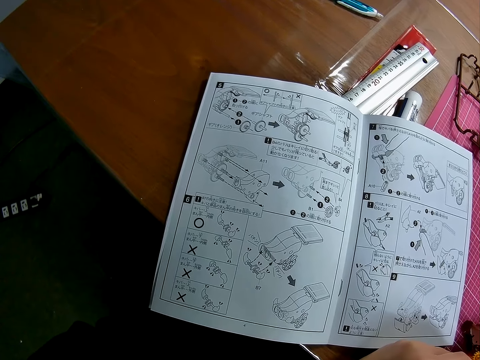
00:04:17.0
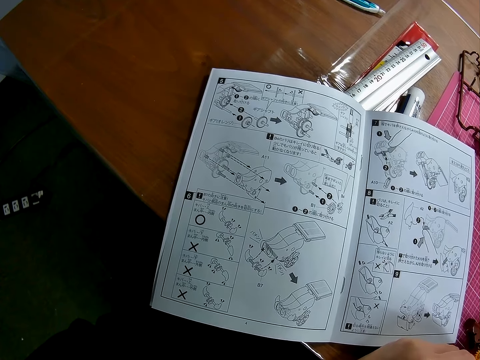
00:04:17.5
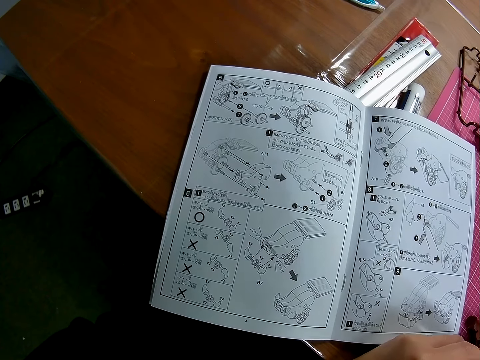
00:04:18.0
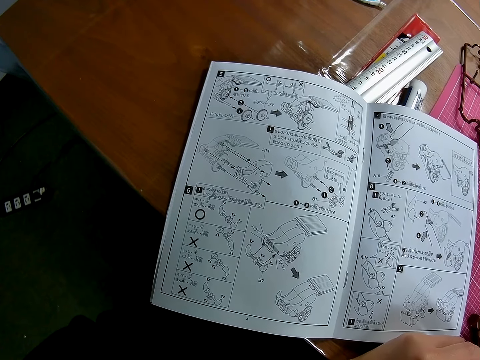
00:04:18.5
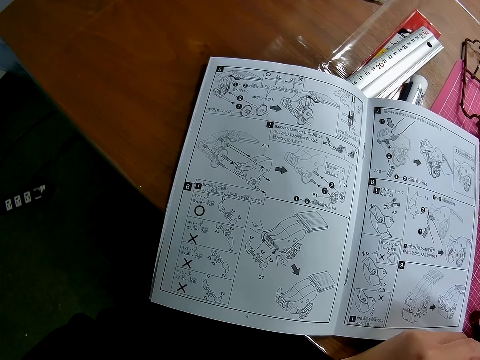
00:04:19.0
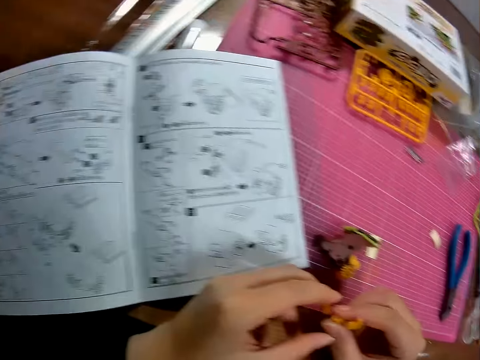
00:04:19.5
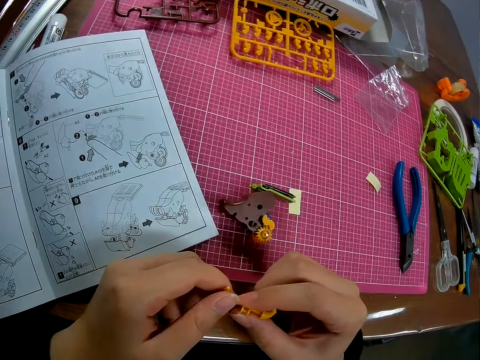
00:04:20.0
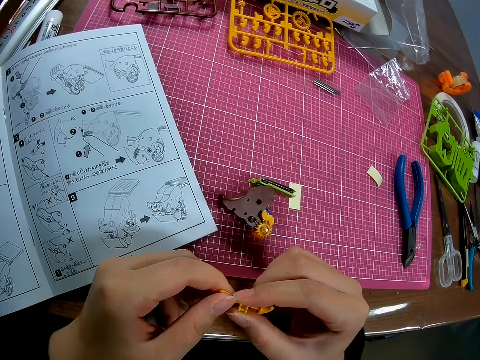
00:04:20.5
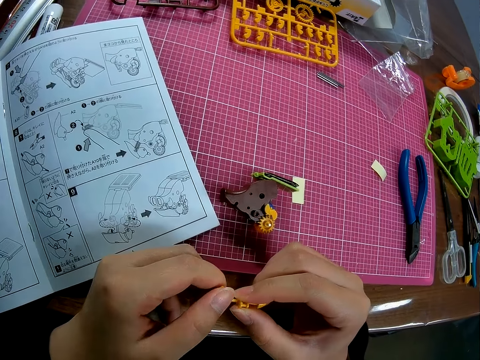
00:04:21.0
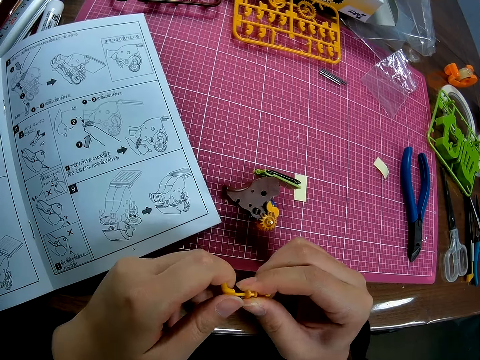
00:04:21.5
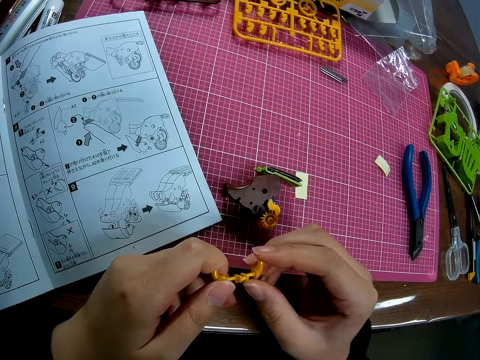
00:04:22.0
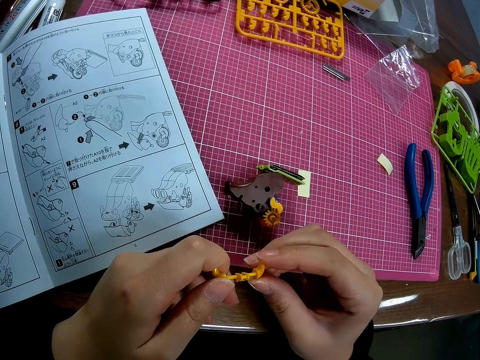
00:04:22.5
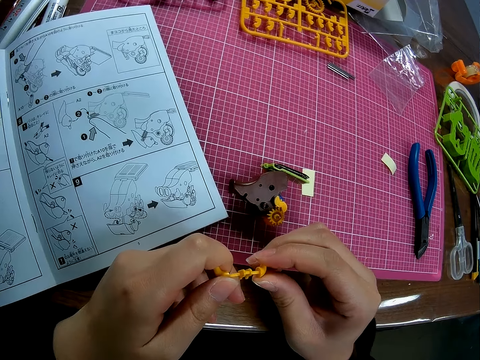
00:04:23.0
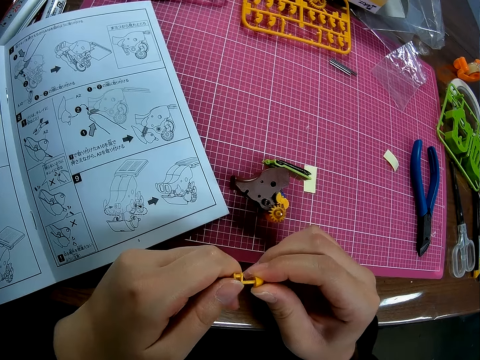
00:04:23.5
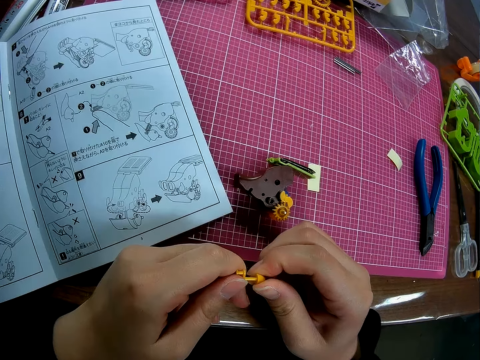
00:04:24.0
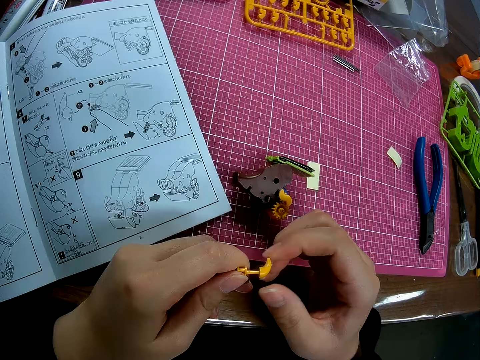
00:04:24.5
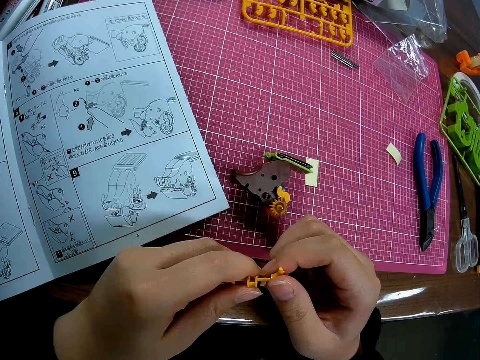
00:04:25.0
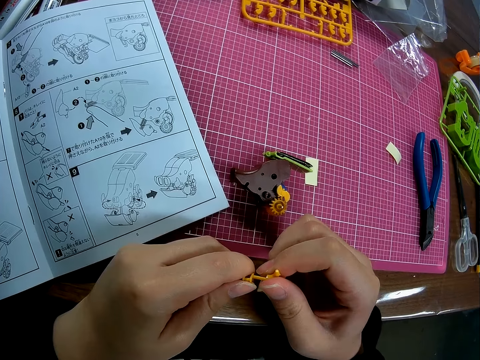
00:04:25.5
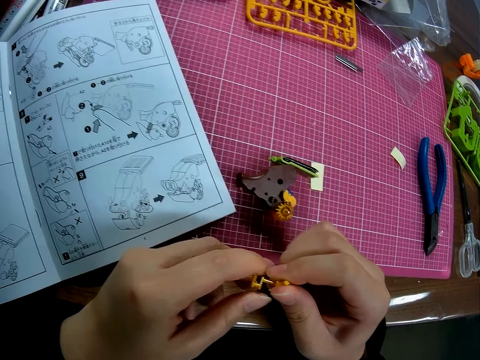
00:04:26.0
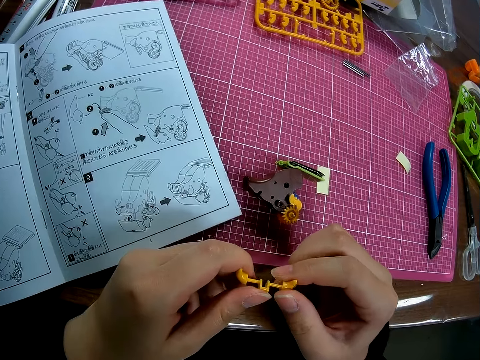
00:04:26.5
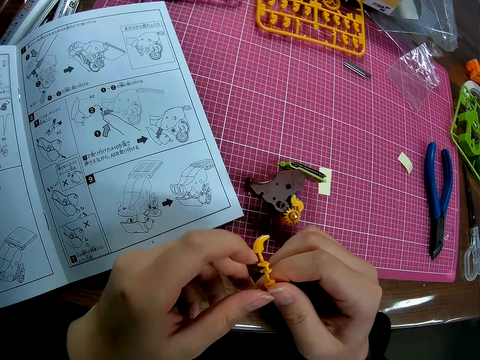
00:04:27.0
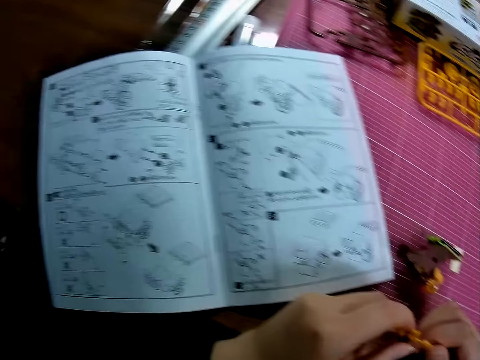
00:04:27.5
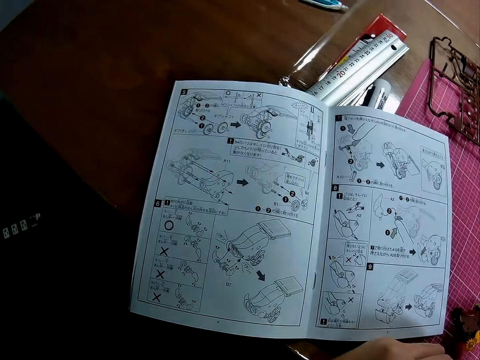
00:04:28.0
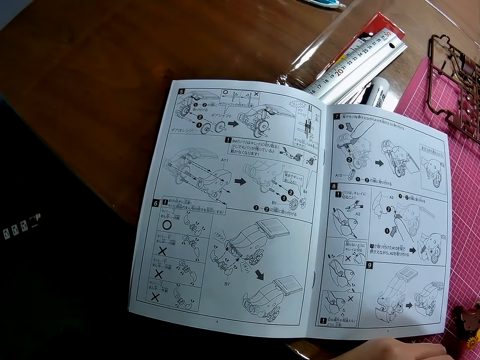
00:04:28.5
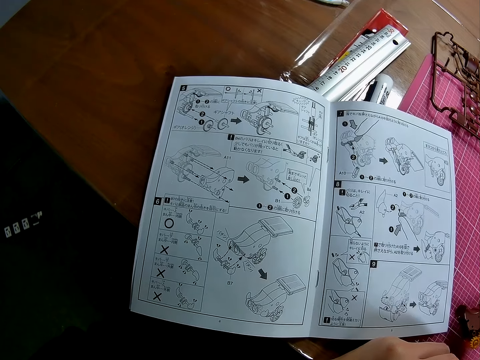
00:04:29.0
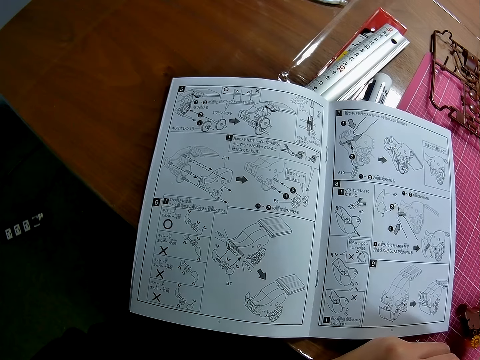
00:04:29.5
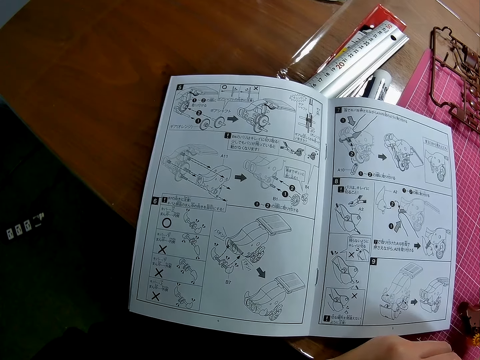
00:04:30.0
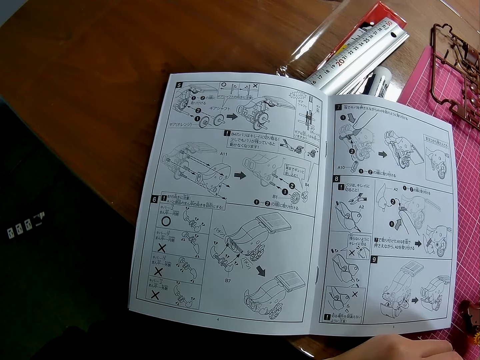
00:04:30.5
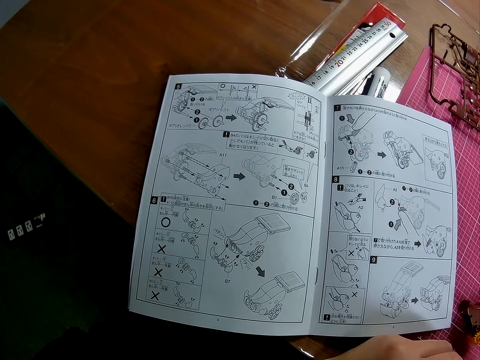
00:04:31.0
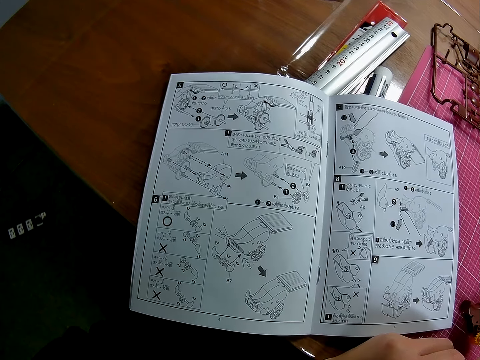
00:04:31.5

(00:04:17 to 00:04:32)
The camera wearer turns to the piece in her two hands. She adjusts the small piece of arm micron in her hands with her two hands. She reads the manual. She turns to the book on the table.

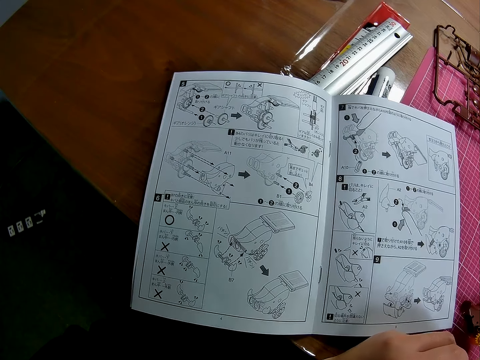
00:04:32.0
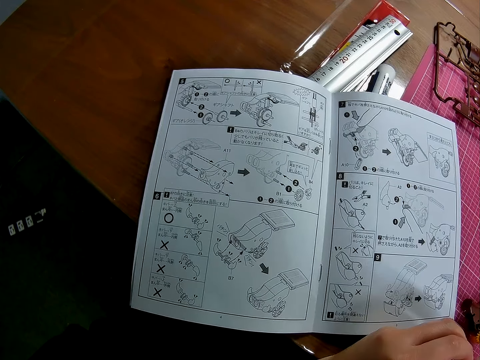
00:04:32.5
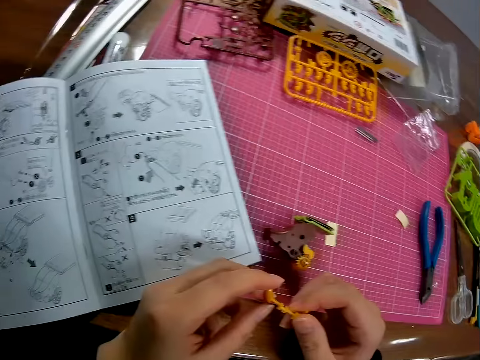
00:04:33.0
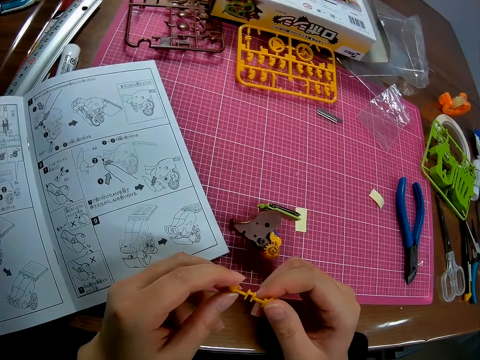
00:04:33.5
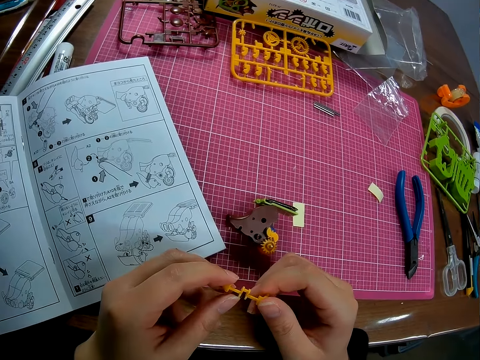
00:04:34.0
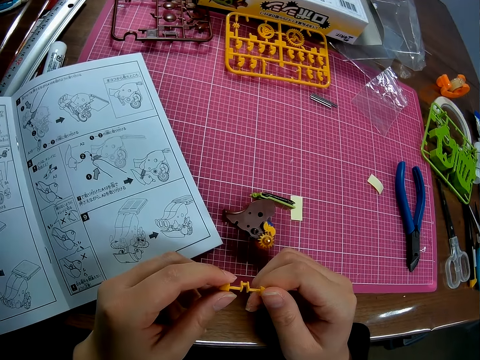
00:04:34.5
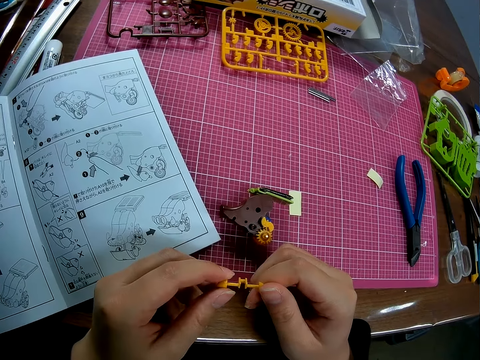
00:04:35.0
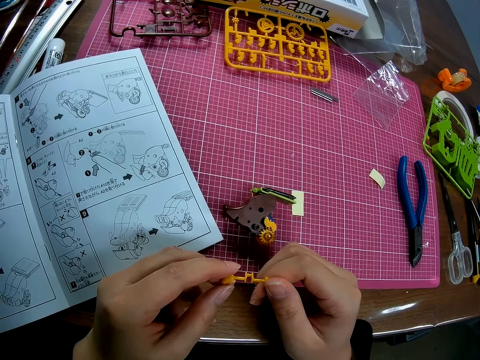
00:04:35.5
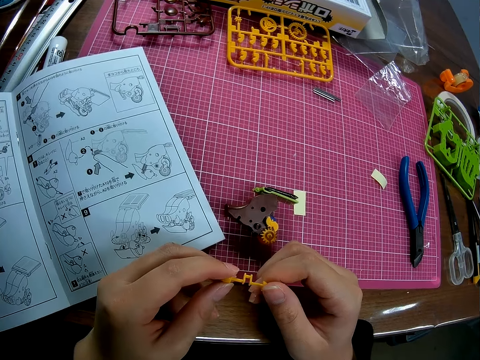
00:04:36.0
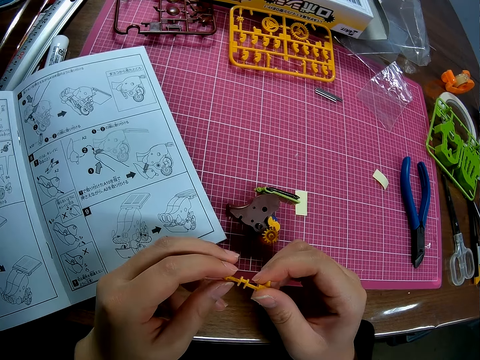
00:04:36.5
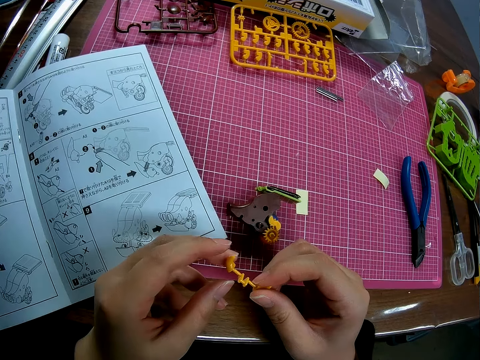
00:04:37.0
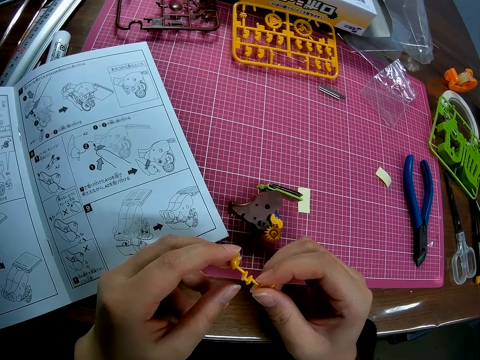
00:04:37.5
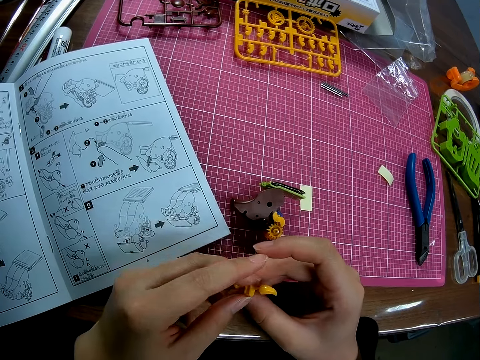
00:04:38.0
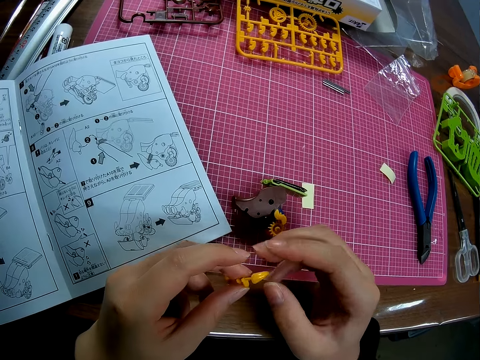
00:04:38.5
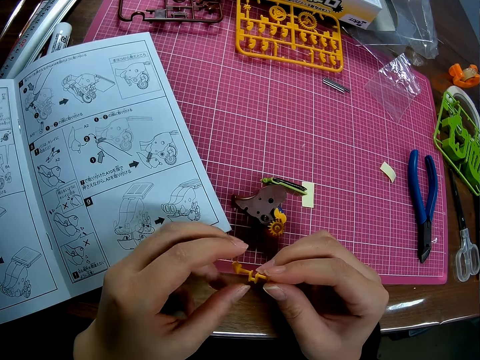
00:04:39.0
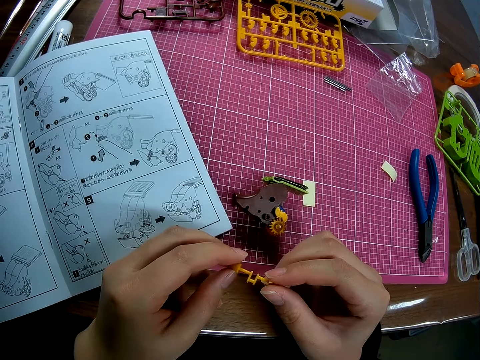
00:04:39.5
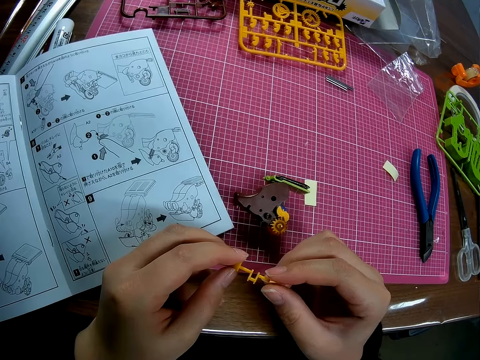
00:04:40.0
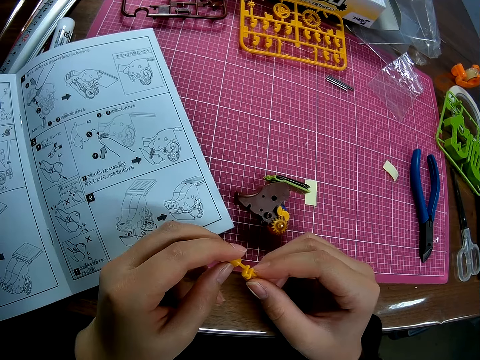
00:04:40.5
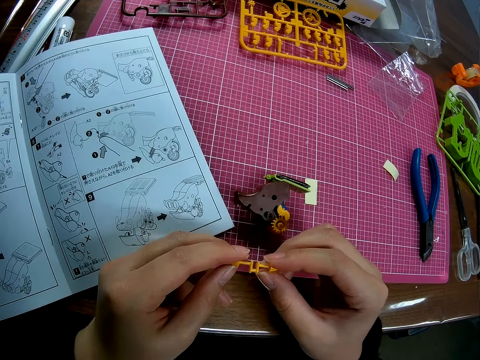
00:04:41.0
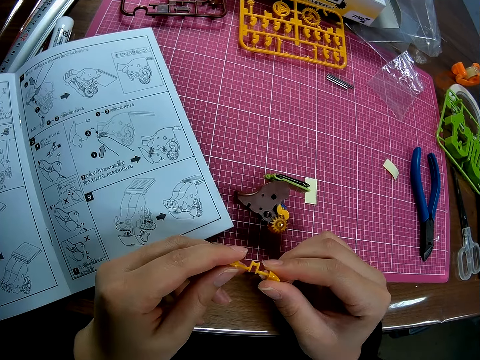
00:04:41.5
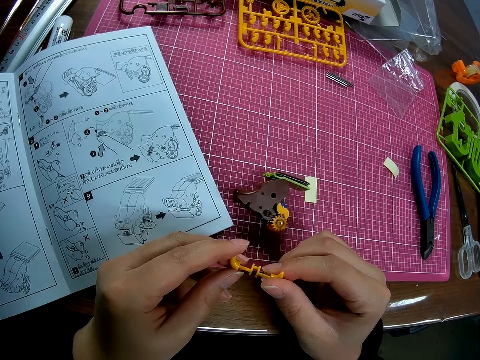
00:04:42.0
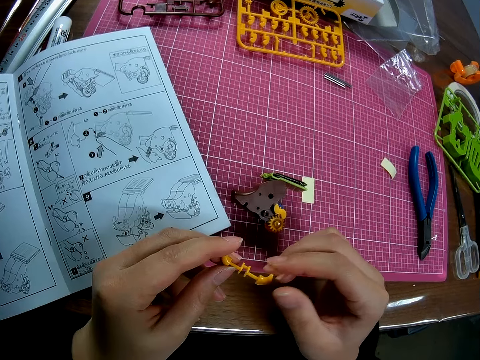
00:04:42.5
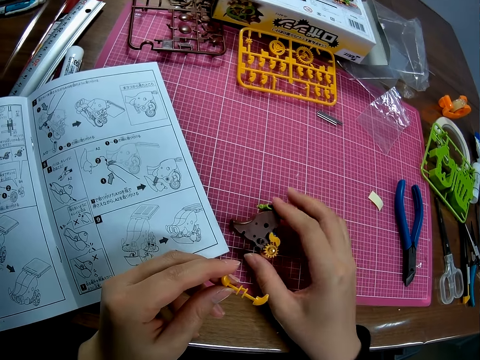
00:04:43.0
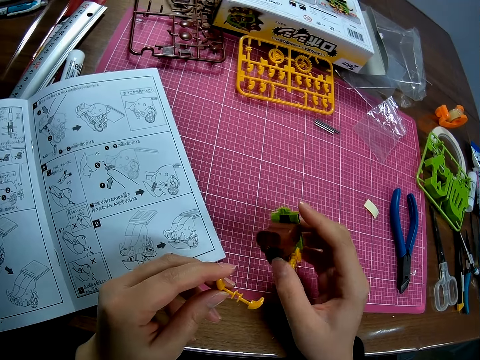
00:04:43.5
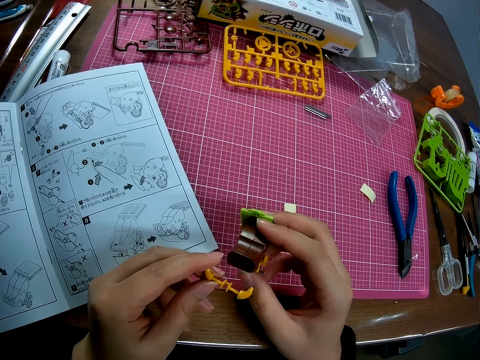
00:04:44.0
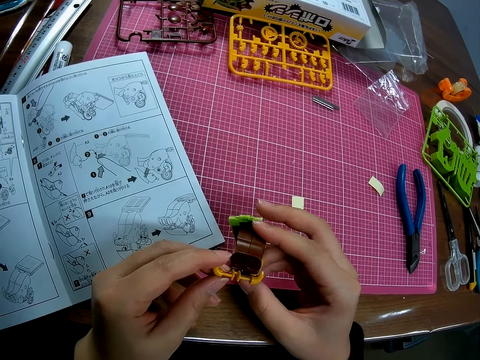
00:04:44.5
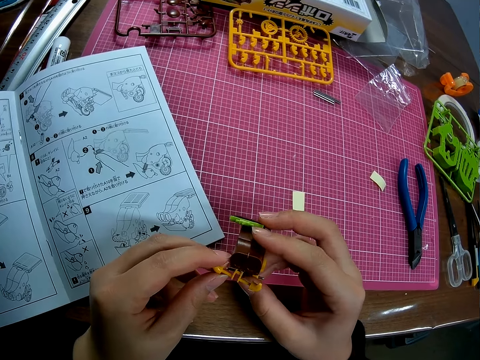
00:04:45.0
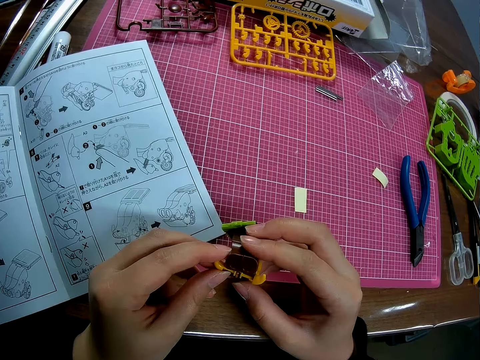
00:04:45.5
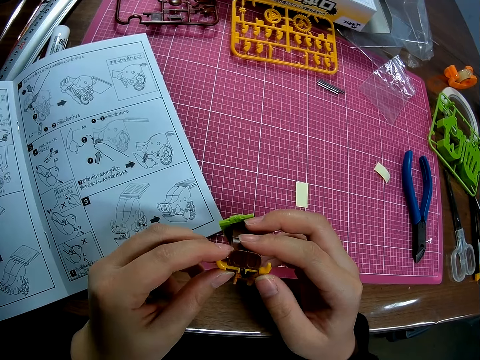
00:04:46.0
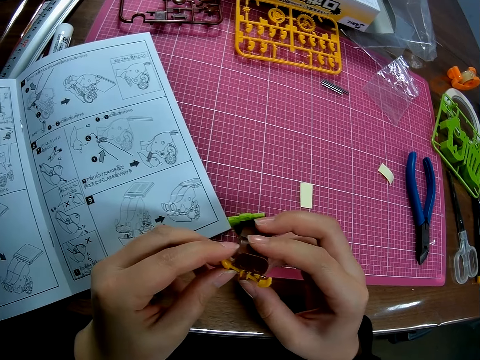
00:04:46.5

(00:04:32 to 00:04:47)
The camera wearer turns to the piece in her two hands. She looks at the small piece of arm micron. She adjusts the piece in her hands with her two hands. She picks up the yellow piece, the pull back gear box, from the table with her right hand. She assembles the yellow piece and part of arm micron together with her two hands.
